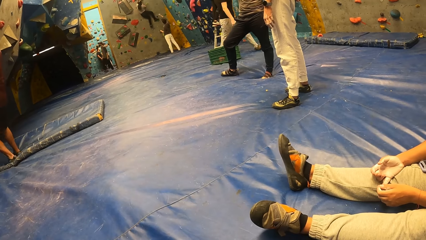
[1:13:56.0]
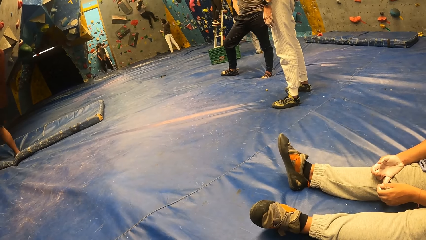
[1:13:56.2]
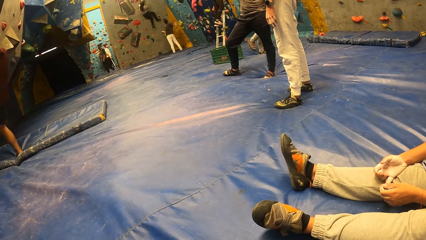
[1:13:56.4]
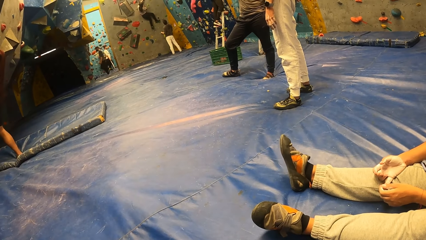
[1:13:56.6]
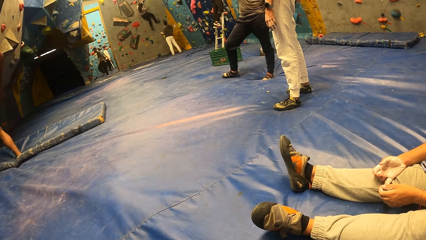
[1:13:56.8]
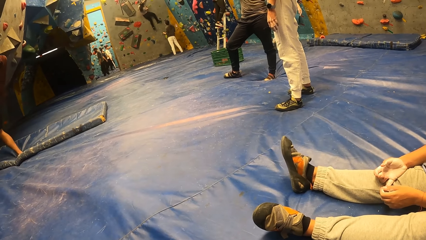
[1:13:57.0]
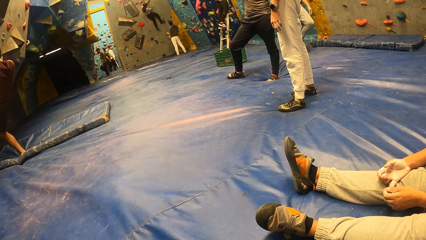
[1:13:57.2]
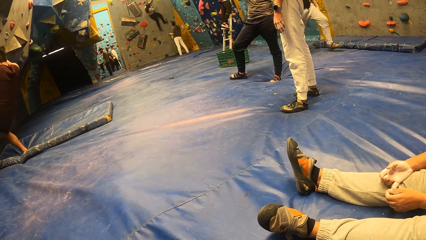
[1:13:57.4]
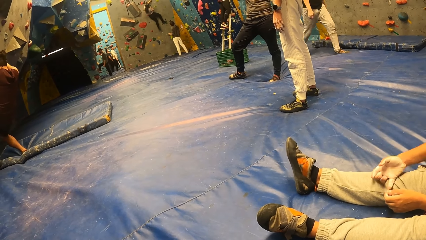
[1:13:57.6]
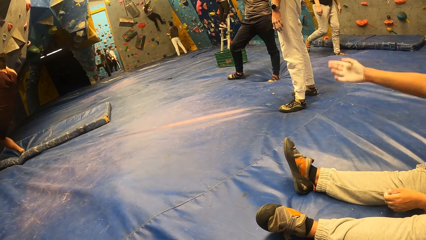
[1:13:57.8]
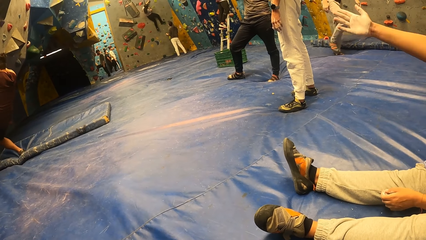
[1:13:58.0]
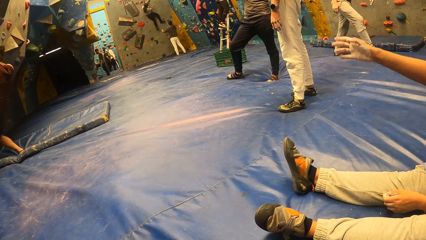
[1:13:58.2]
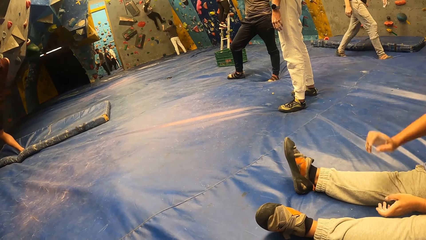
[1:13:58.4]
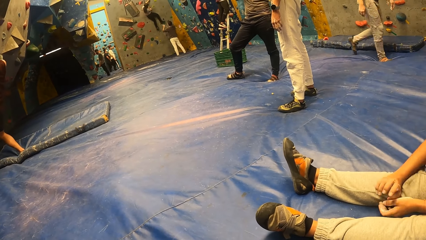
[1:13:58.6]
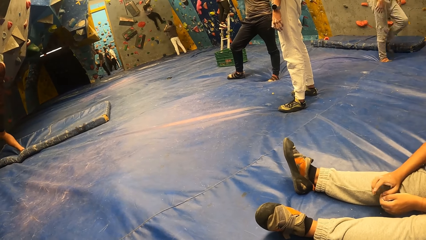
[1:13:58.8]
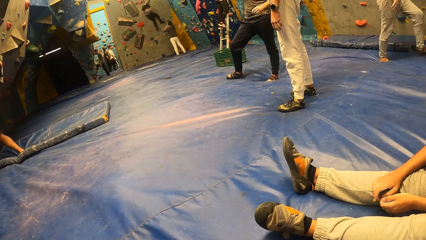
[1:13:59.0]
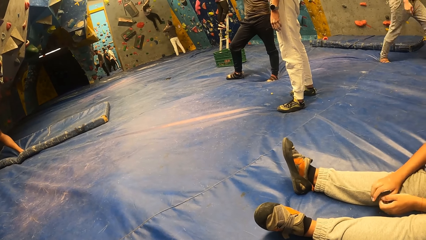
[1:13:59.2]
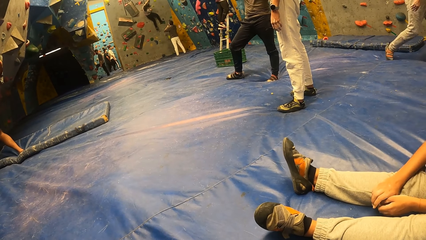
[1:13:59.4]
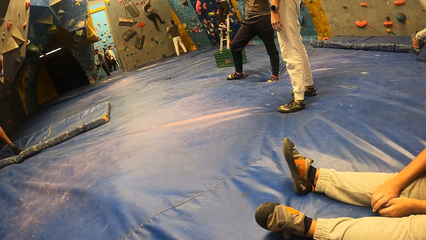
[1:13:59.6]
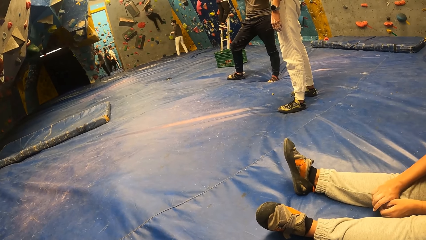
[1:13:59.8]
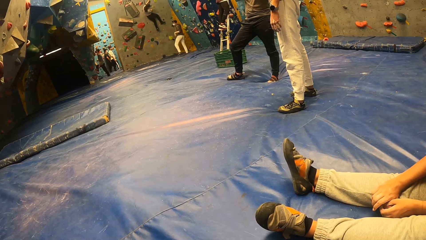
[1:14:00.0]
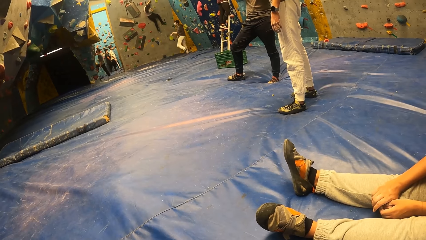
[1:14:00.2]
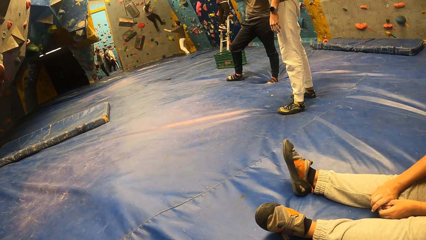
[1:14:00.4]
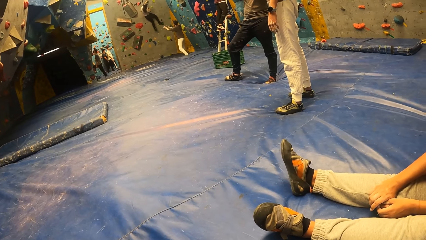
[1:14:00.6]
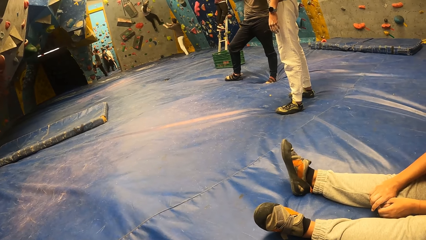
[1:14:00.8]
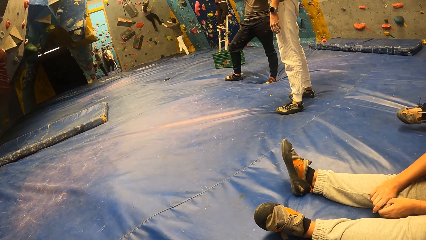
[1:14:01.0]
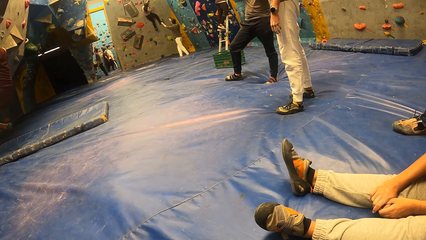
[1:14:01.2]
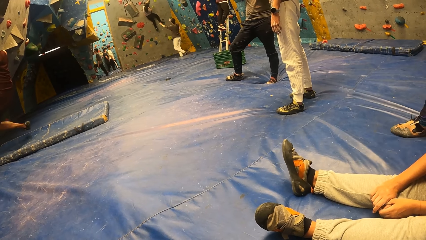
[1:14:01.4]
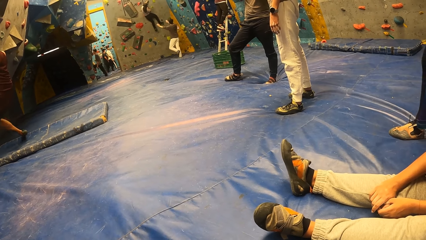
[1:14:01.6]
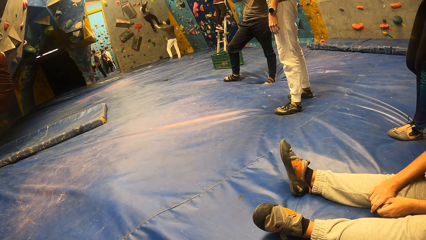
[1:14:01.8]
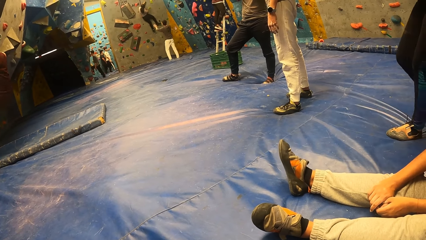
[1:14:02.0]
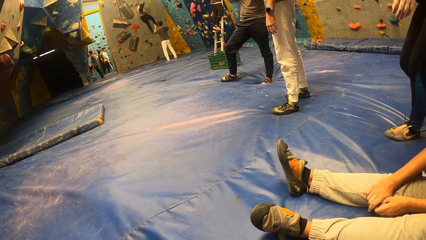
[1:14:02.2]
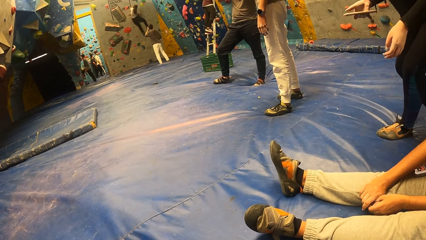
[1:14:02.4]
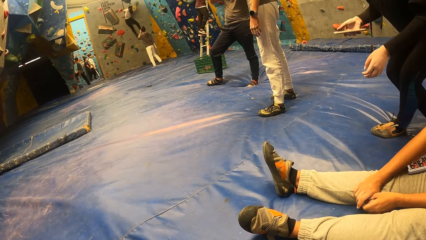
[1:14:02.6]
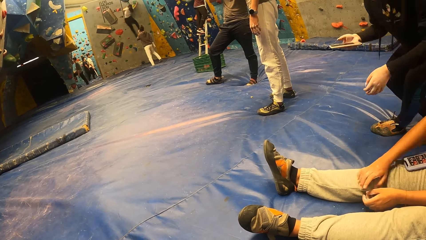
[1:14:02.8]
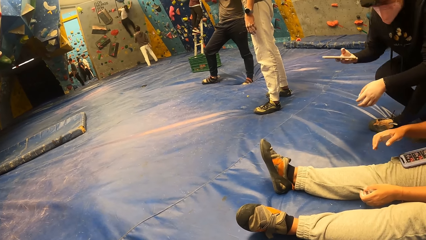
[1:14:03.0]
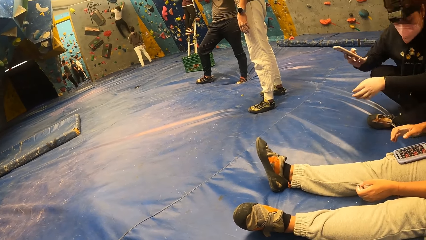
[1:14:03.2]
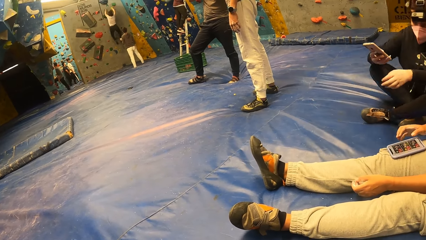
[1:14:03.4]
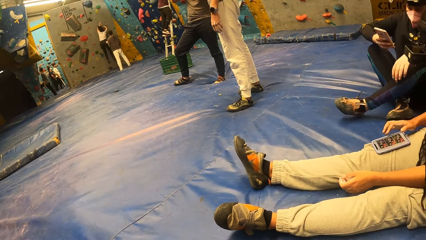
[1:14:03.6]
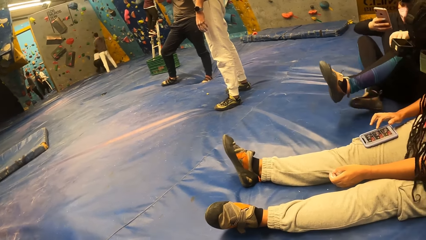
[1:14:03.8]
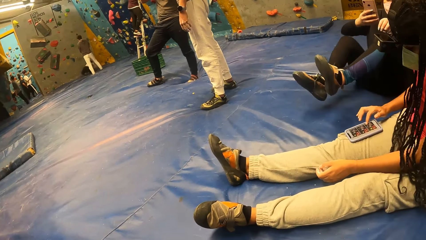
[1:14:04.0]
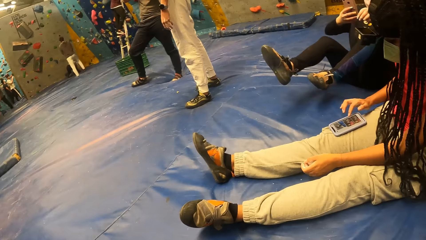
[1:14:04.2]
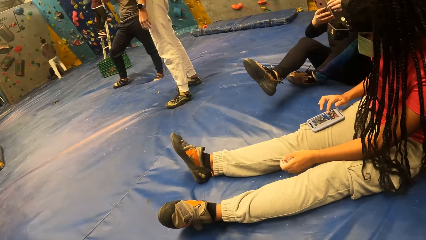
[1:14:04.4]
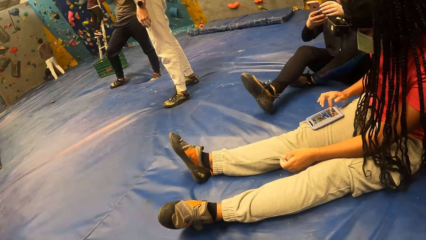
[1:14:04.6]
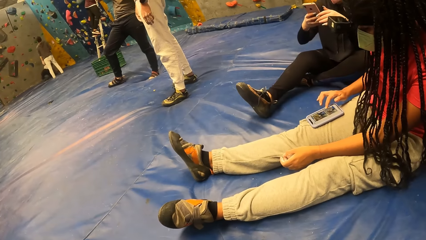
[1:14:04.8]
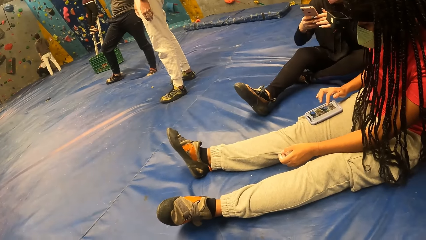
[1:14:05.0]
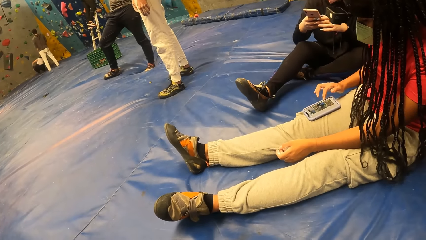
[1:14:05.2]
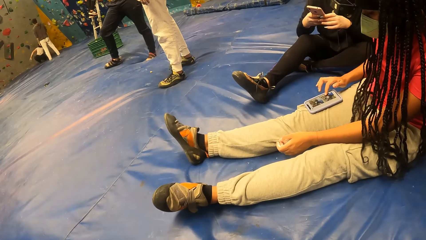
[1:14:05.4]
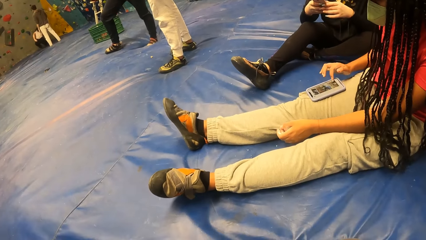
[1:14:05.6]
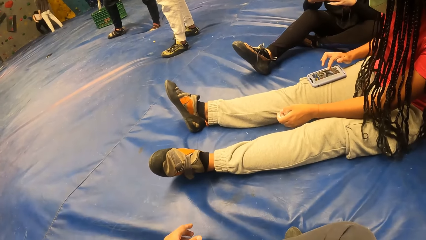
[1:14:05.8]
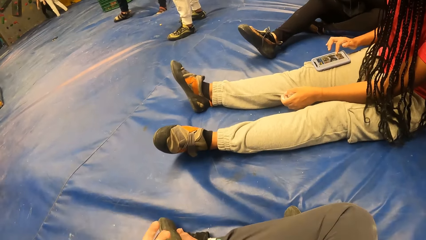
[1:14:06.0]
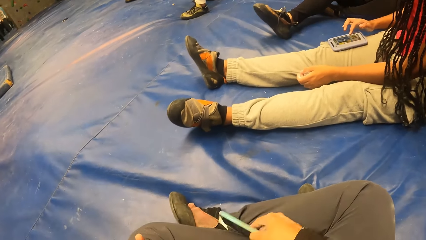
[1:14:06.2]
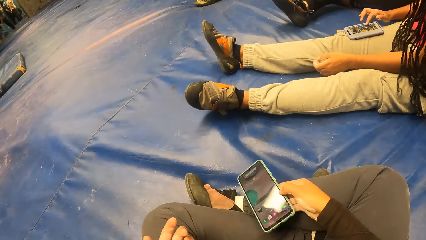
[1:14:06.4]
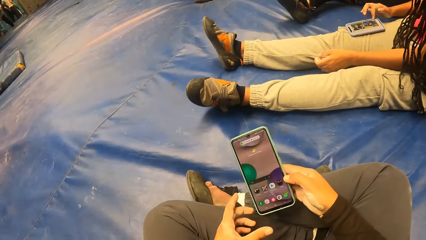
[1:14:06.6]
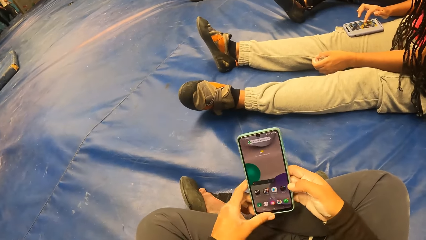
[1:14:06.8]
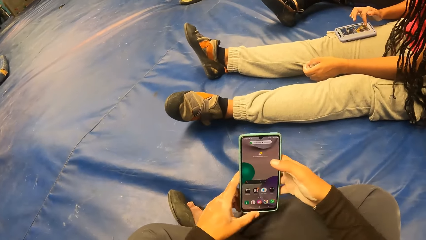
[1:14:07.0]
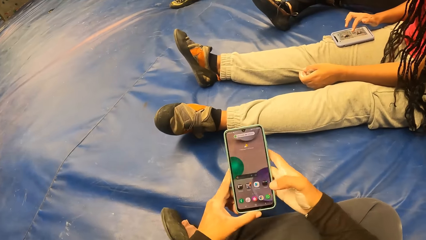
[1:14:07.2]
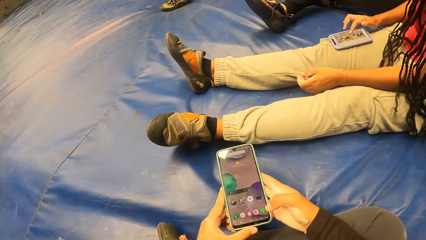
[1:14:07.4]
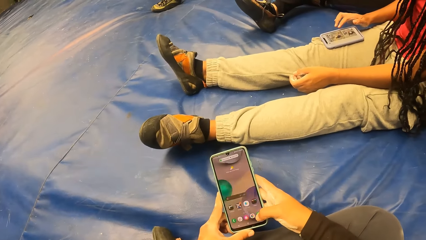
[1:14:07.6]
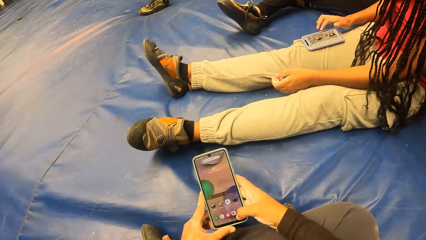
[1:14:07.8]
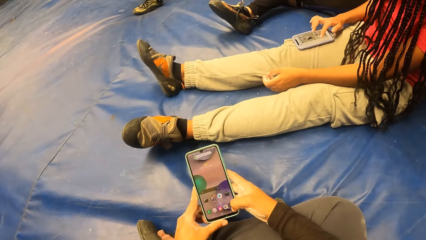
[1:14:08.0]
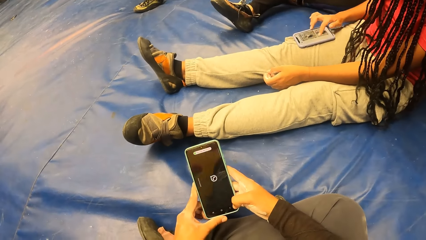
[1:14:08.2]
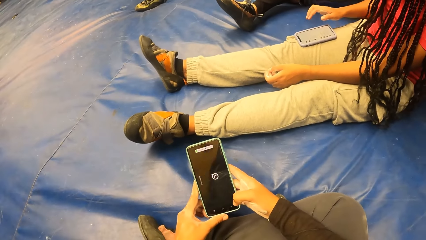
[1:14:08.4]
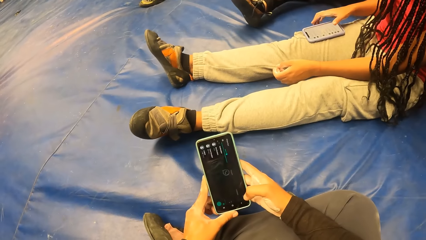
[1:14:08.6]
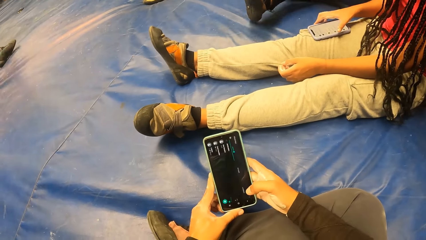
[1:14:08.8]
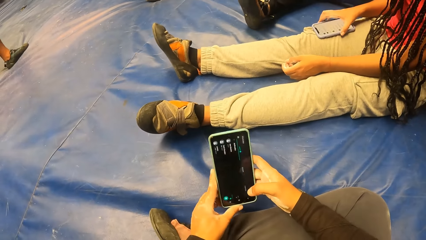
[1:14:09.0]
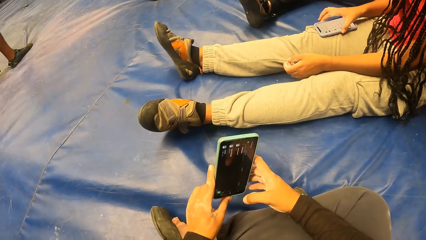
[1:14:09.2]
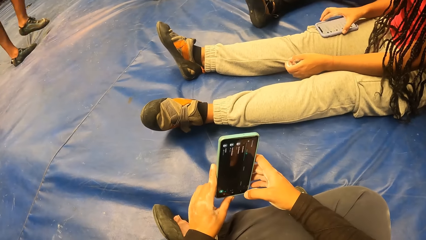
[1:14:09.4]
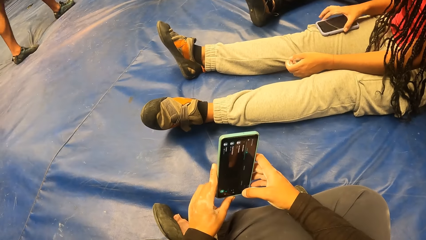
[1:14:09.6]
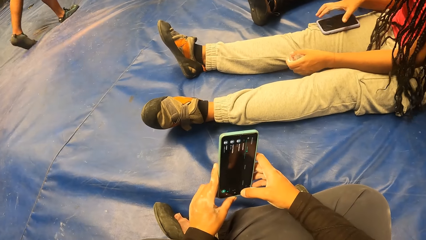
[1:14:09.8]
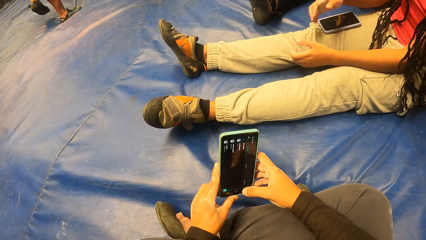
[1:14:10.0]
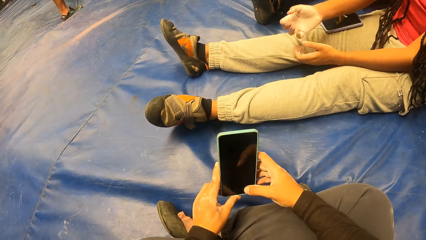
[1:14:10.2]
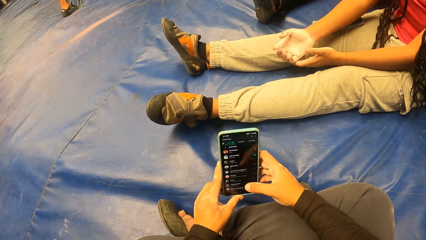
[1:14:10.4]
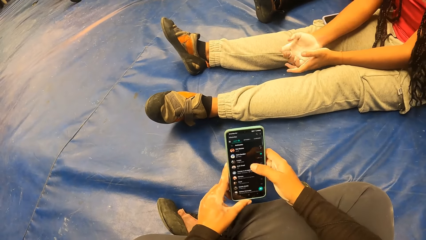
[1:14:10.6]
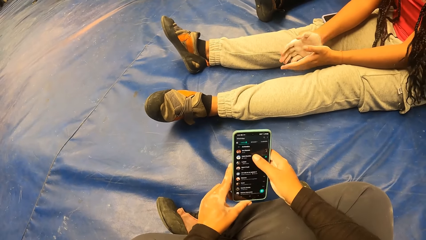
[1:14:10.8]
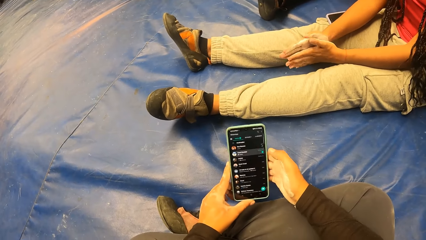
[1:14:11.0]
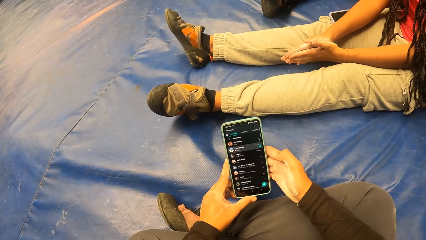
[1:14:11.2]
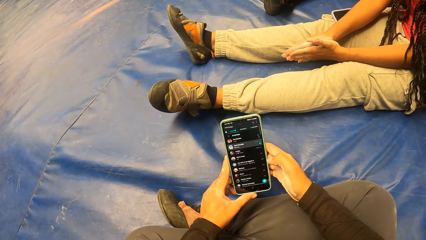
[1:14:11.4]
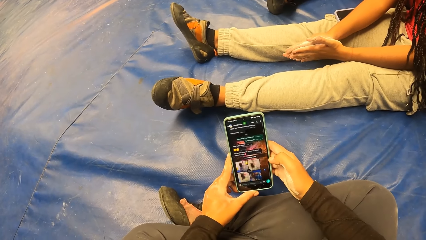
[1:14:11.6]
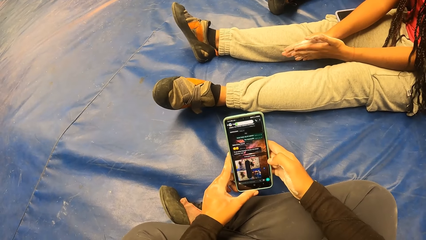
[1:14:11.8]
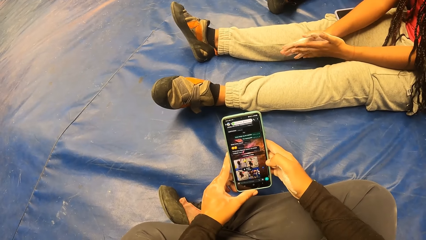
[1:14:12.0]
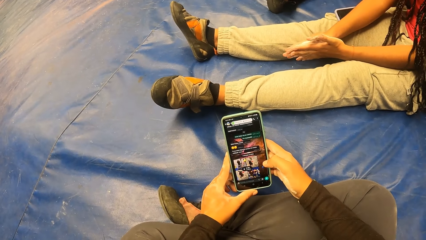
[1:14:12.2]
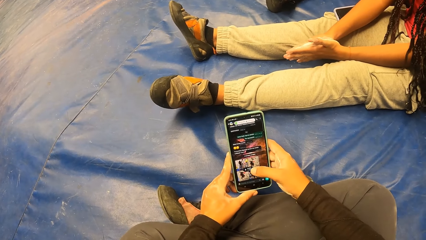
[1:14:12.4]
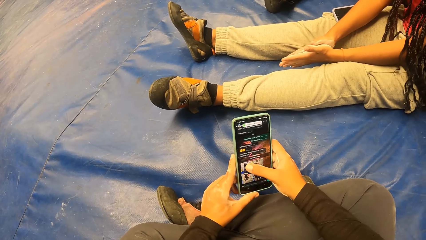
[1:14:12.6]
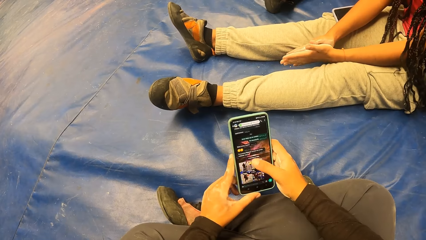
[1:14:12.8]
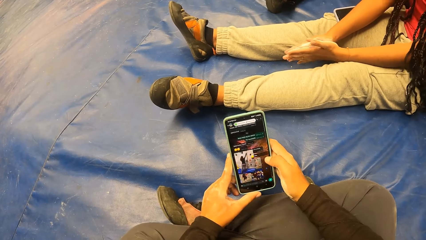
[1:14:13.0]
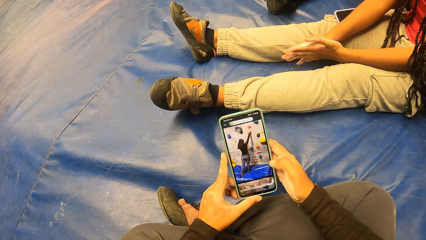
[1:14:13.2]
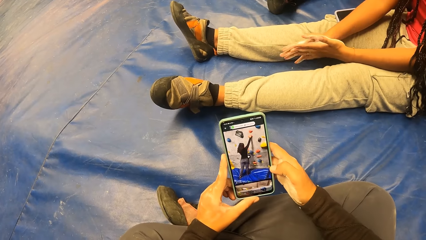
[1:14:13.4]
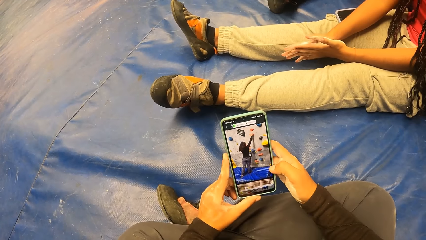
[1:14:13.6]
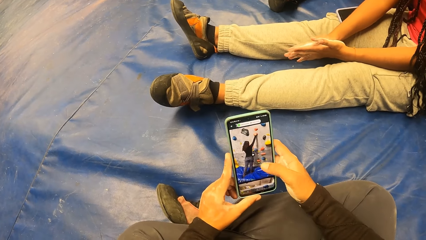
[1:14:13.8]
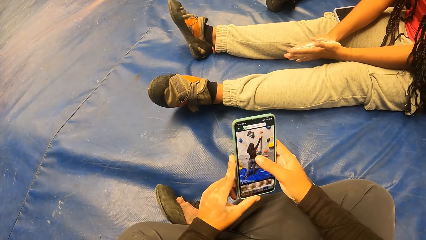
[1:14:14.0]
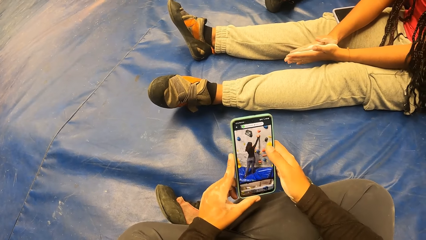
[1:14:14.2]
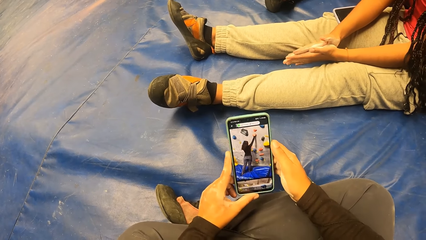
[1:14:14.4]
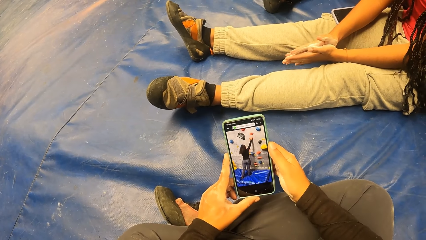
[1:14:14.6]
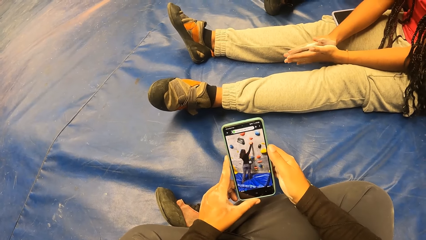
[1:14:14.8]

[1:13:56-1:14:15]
A woman raises the right hand. A man climbs a climbing wall with both hands. Another woman sits on the crash pad. The first woman operates the phone on her leg with her right hand. The other woman operates a phone in both hands. The camera wearer picks up the phone on her legs with her right hand. She operates the phone in both hands. A person walks in the room. The first woman rests hands and rubs both hands together.
